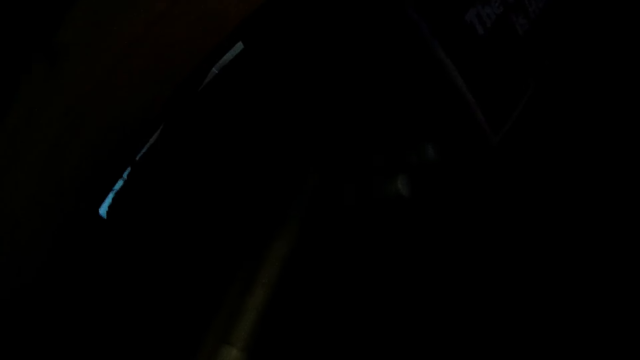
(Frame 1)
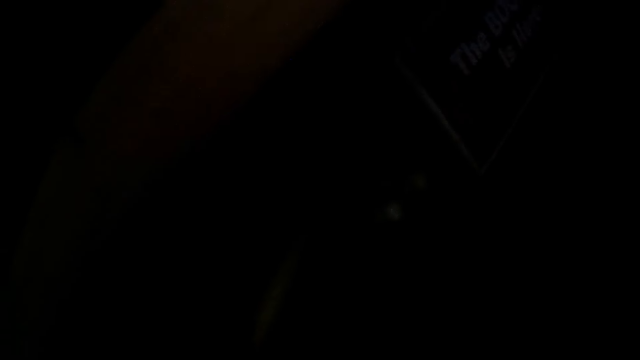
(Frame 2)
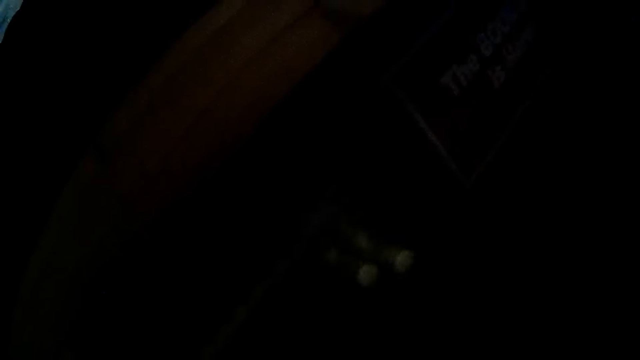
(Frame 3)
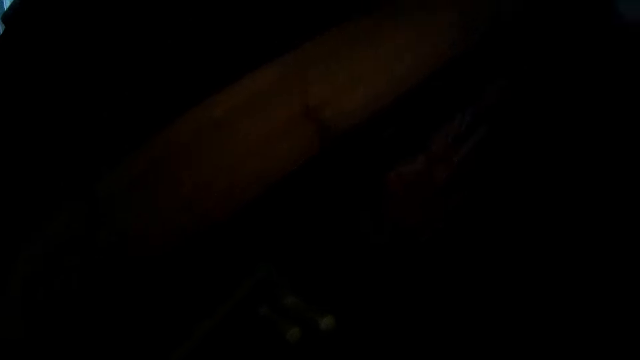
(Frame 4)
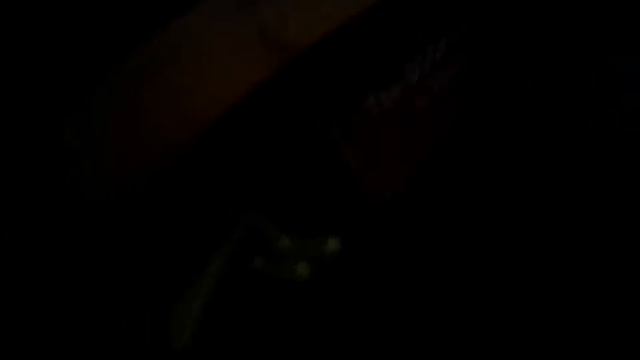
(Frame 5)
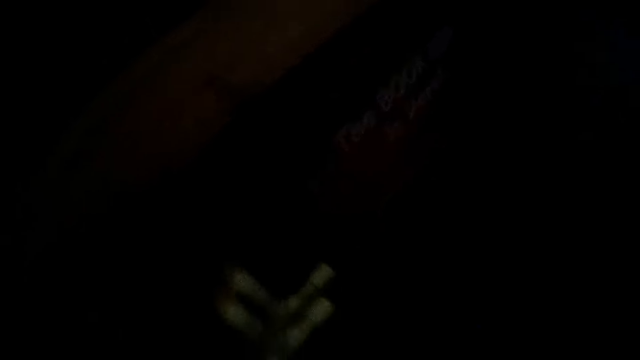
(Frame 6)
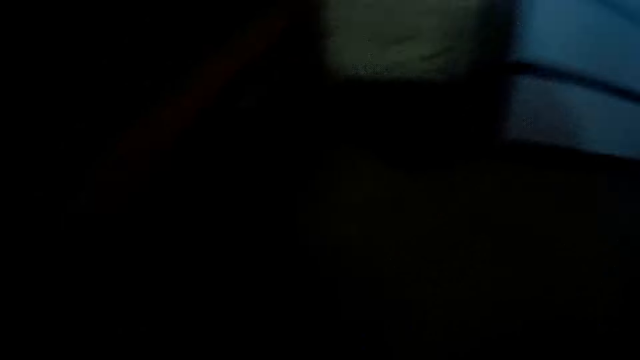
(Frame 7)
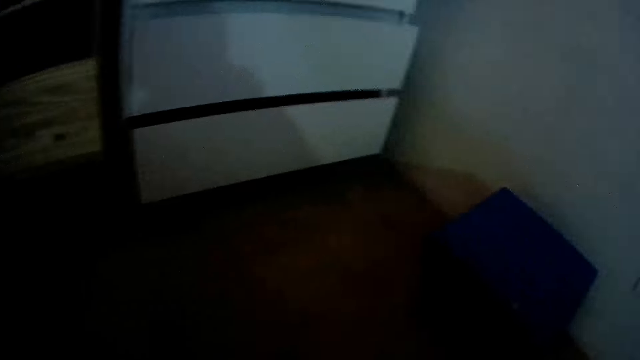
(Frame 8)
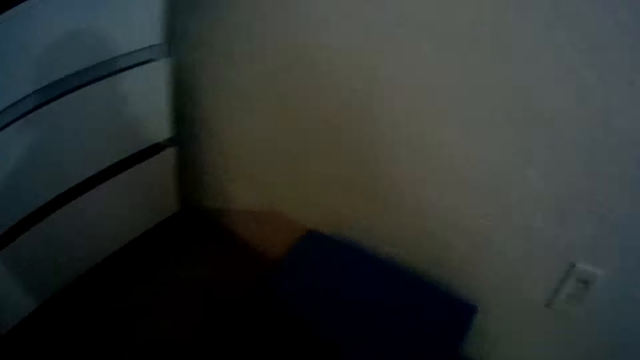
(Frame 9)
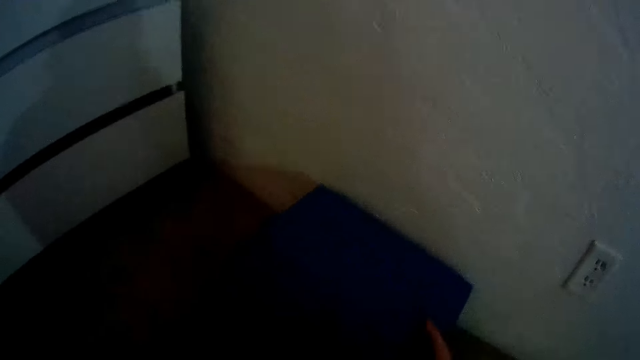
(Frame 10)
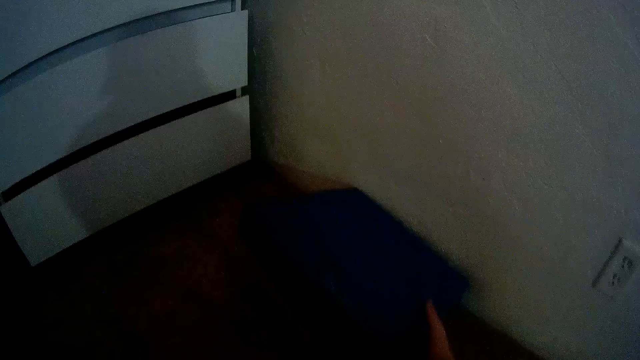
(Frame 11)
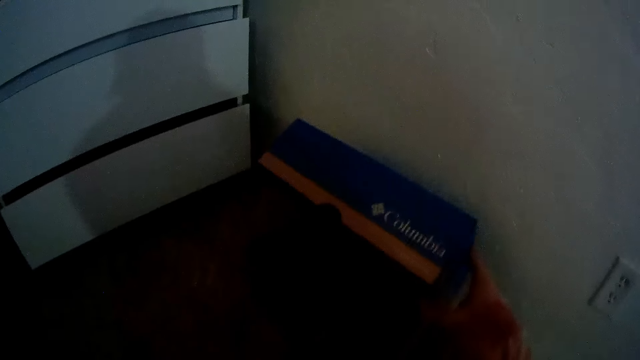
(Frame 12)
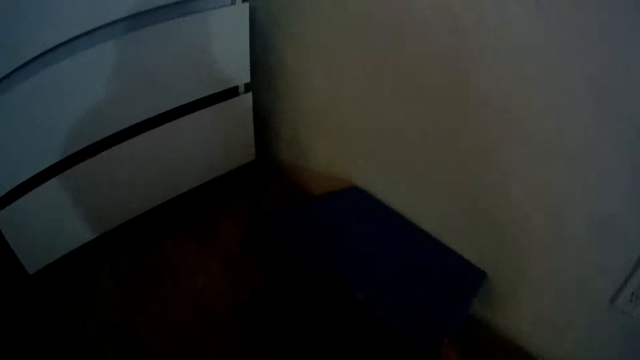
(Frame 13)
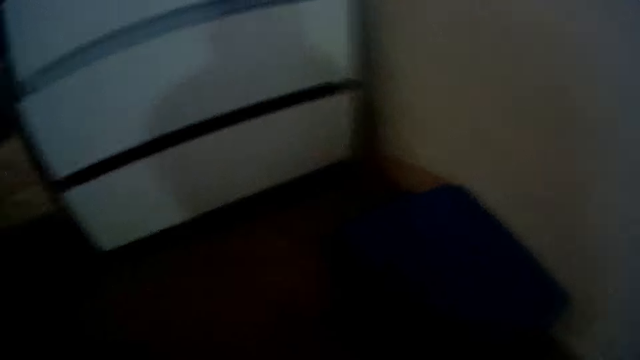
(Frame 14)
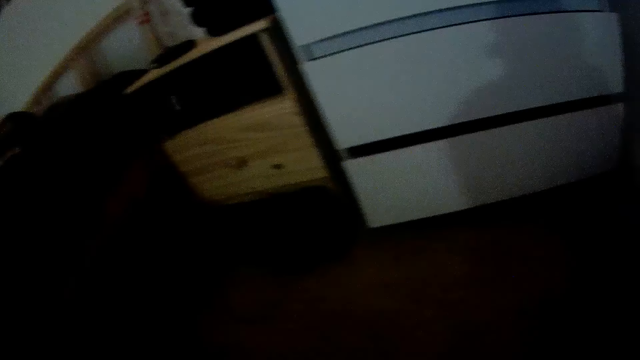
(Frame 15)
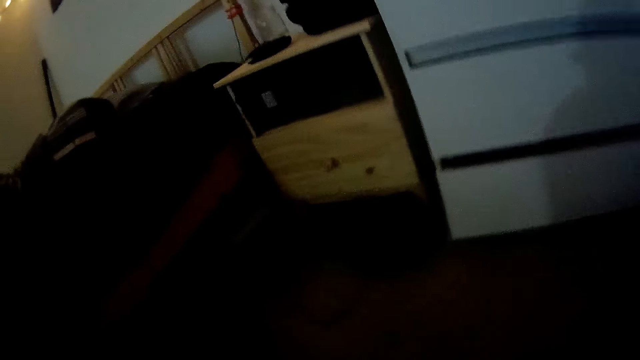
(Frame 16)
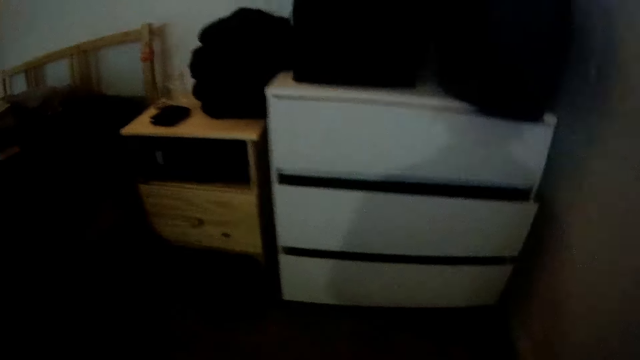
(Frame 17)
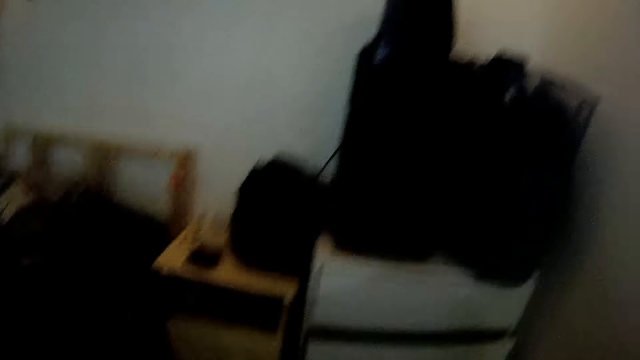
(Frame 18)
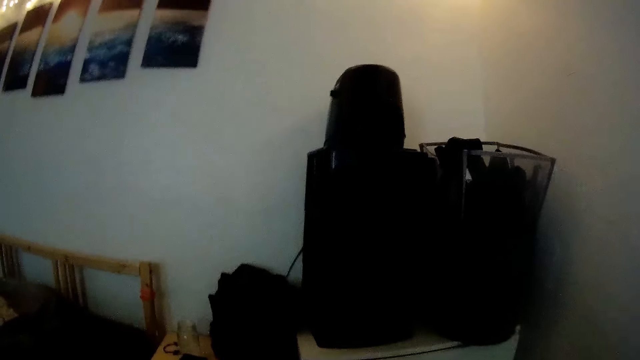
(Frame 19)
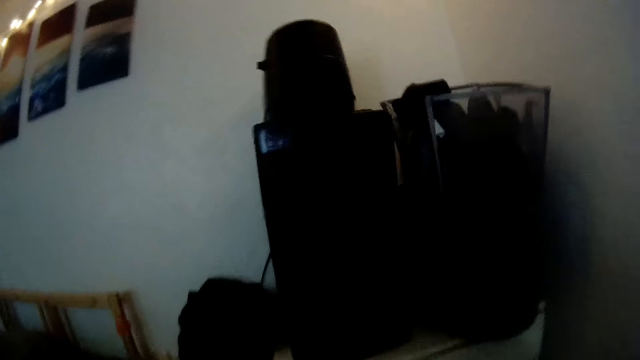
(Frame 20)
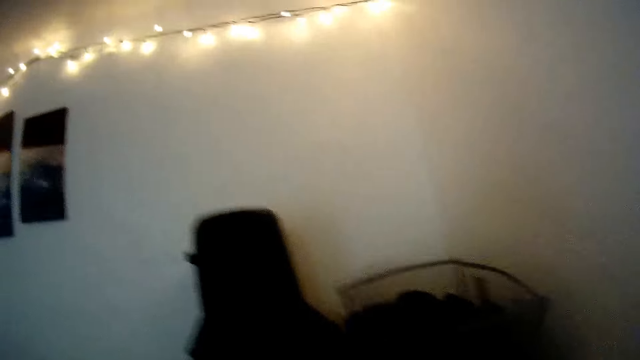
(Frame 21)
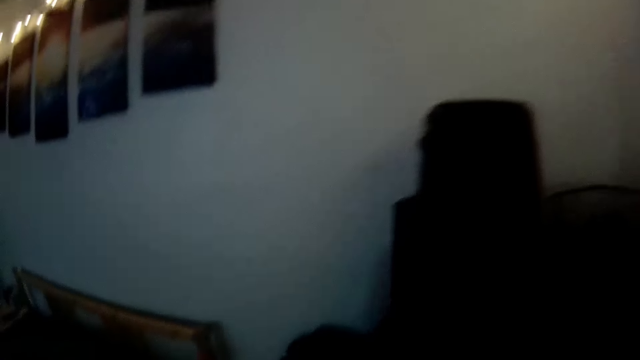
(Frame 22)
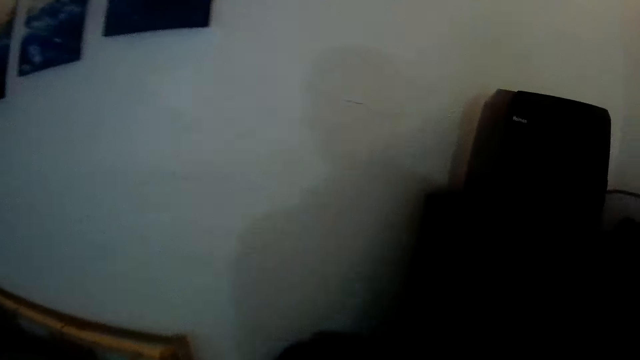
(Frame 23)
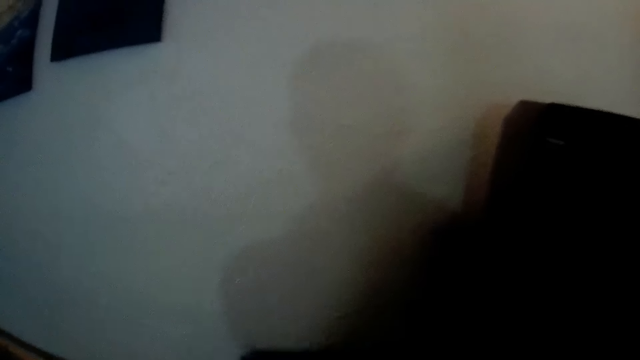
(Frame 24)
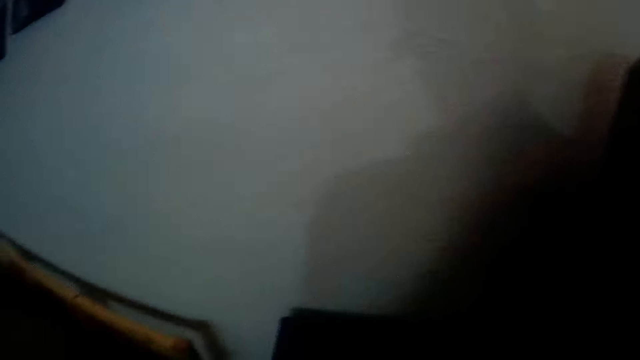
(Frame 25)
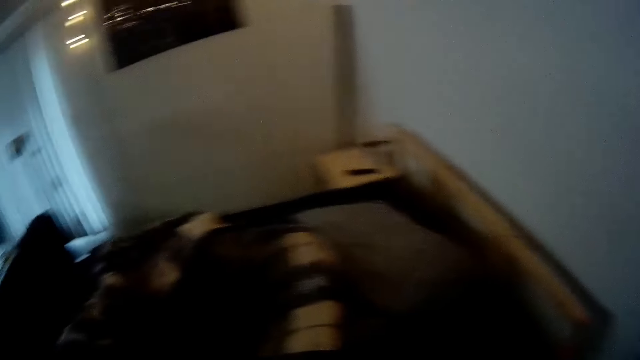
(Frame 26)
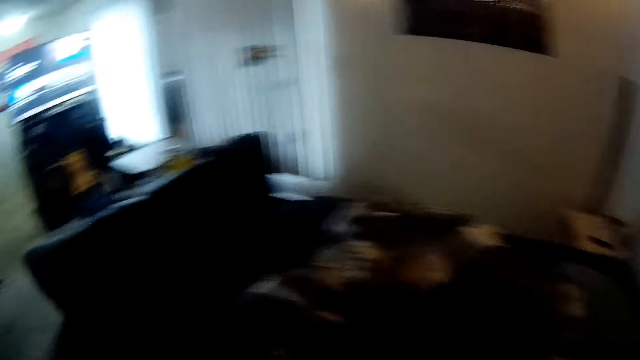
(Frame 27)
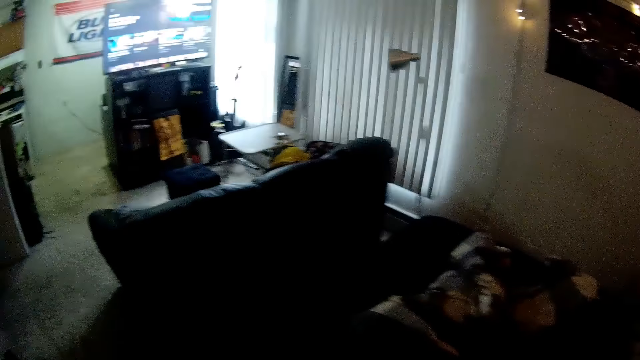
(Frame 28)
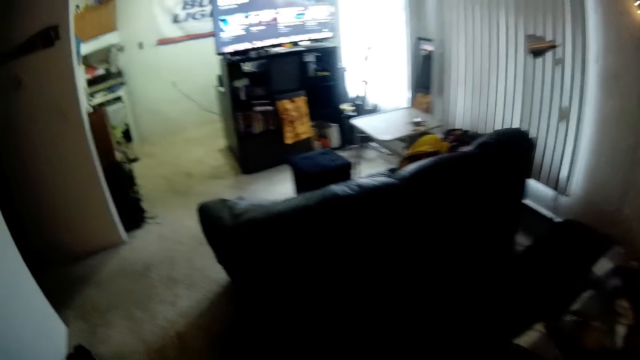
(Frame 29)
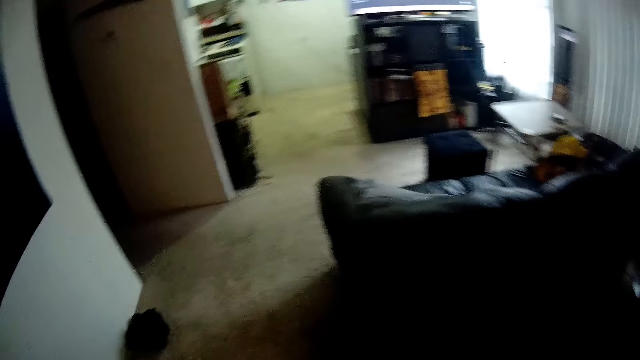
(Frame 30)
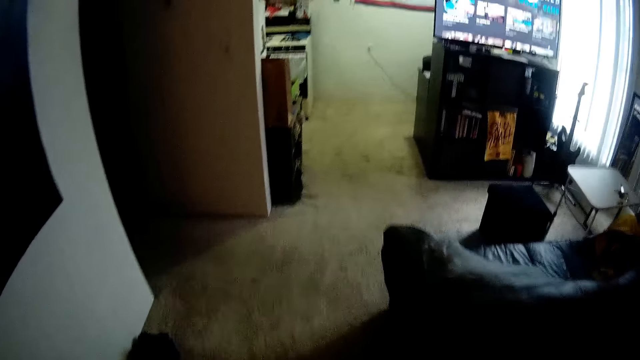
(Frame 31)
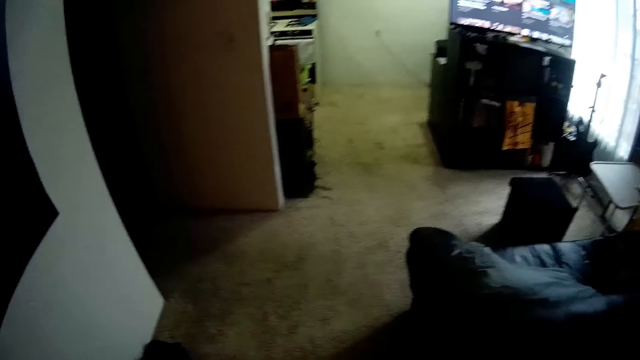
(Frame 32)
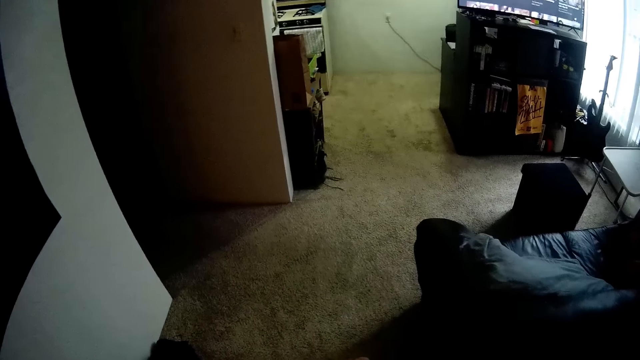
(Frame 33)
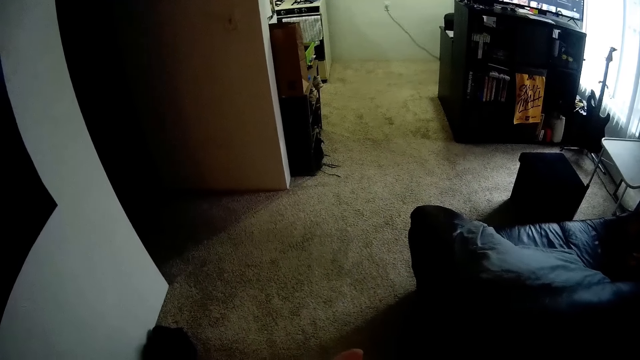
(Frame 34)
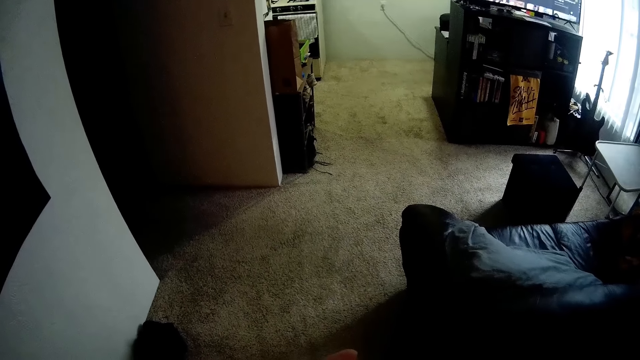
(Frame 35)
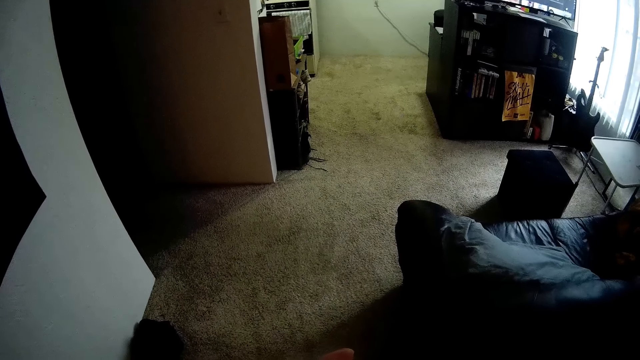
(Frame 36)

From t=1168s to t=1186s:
The camera wearer holds an object. He pushes the object under the seat. He opens a paper pack with his right hand. He closes the paper pack with his right hand. He looks around. He puts the object down. He looks around.
